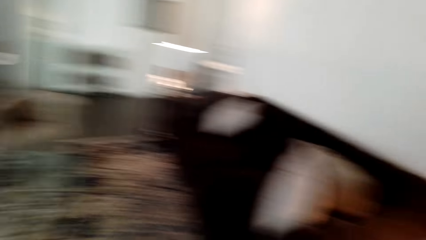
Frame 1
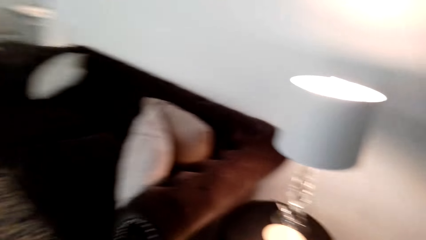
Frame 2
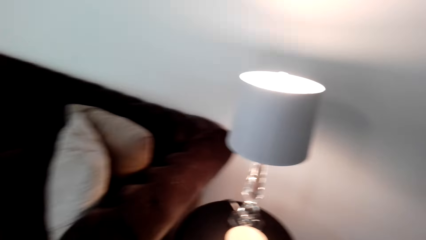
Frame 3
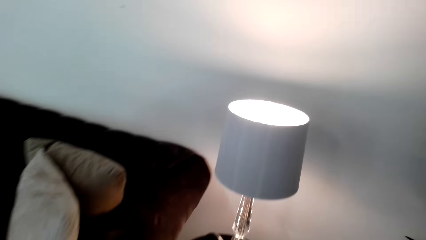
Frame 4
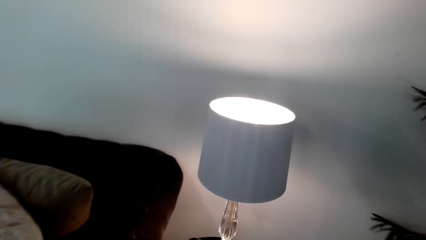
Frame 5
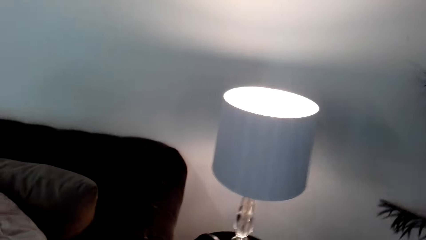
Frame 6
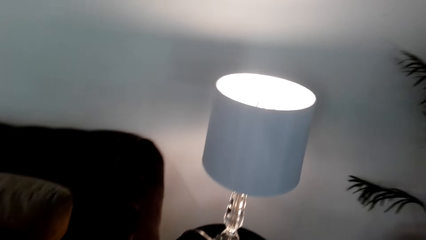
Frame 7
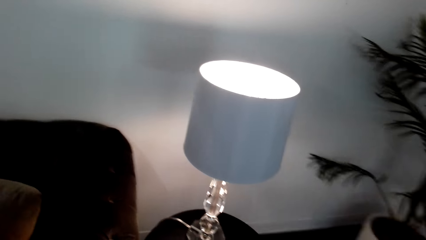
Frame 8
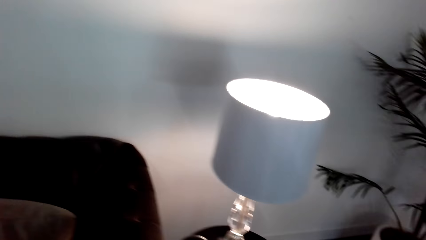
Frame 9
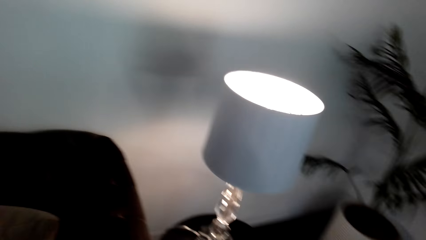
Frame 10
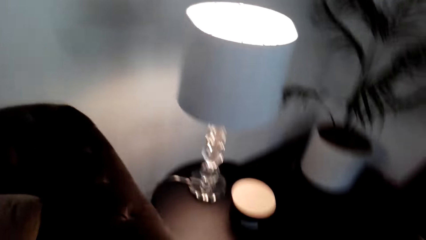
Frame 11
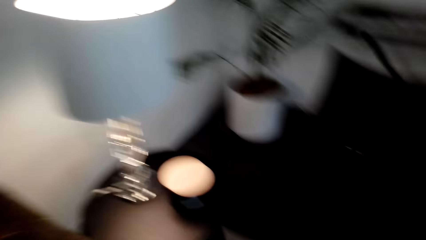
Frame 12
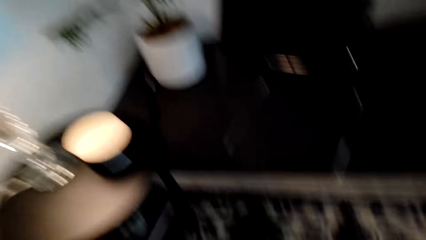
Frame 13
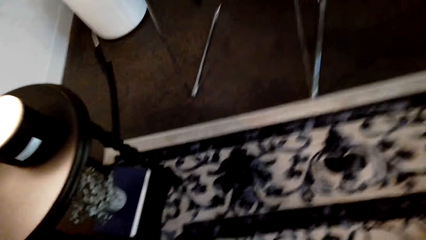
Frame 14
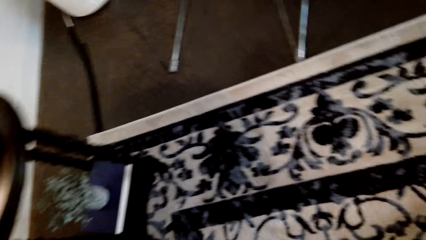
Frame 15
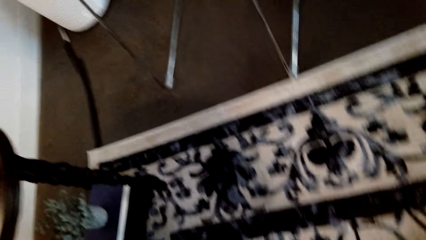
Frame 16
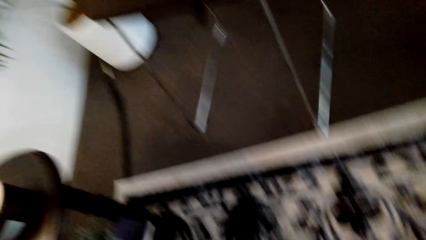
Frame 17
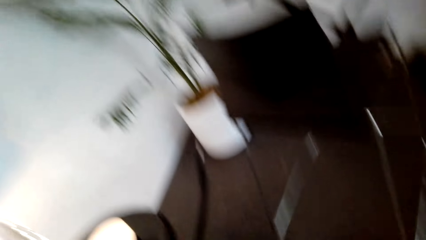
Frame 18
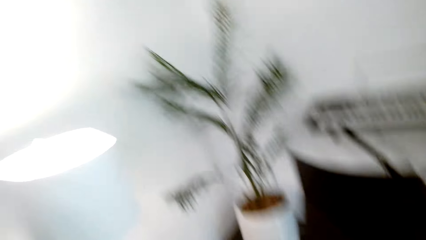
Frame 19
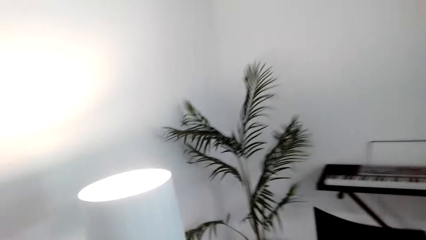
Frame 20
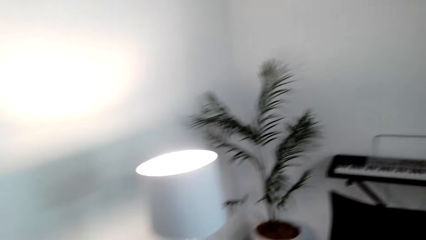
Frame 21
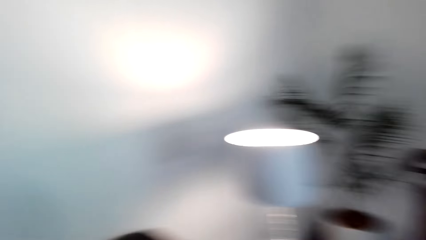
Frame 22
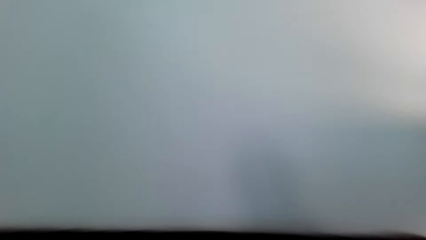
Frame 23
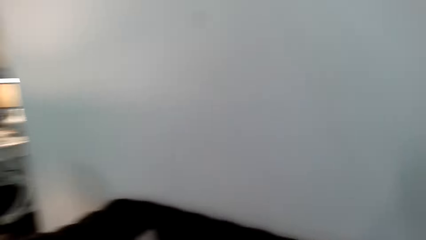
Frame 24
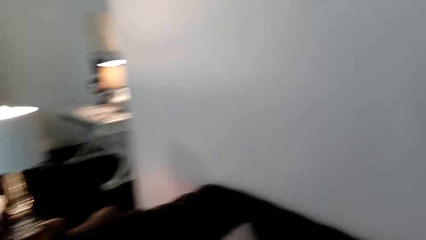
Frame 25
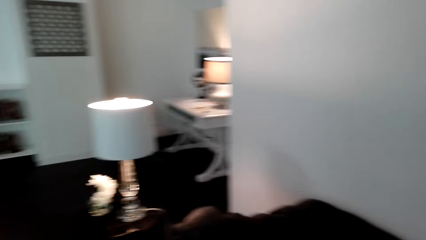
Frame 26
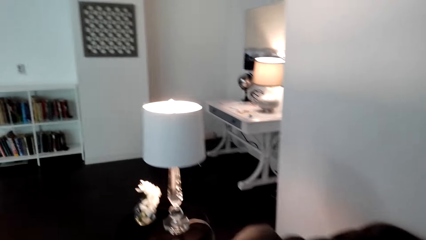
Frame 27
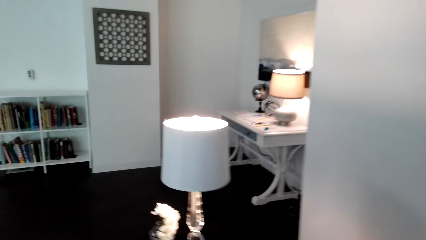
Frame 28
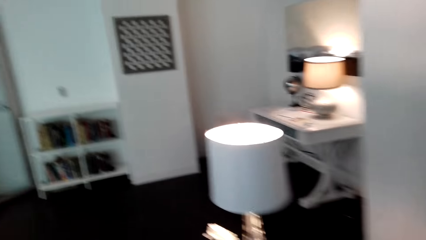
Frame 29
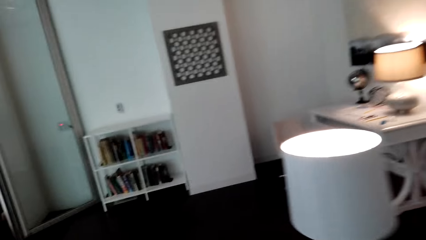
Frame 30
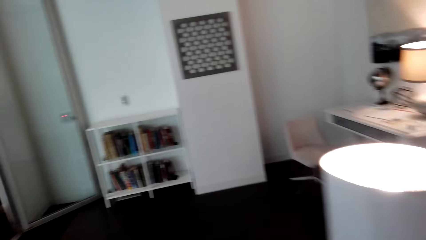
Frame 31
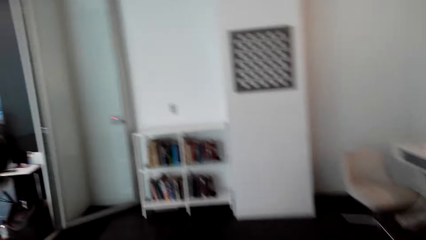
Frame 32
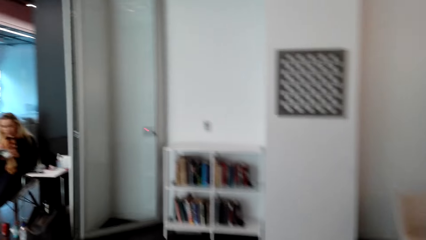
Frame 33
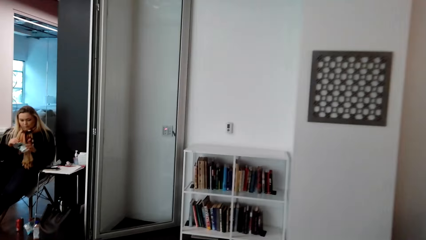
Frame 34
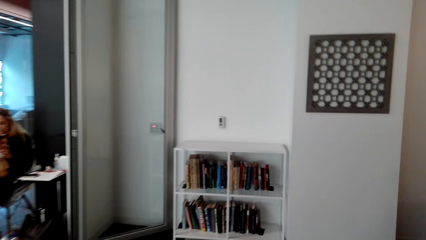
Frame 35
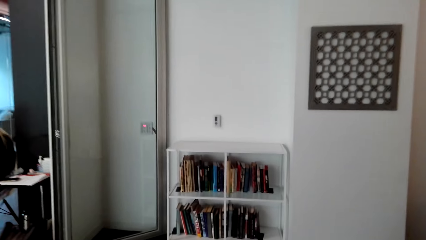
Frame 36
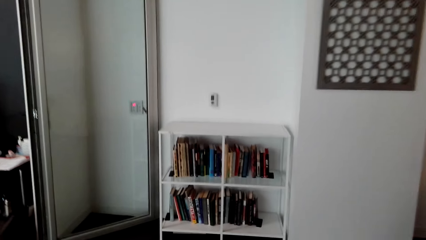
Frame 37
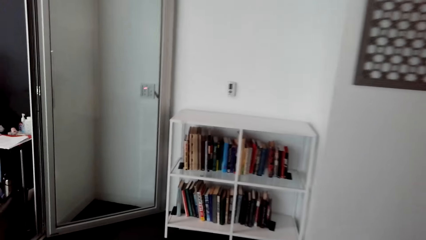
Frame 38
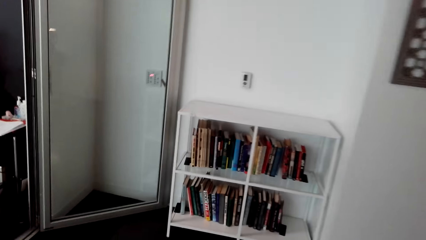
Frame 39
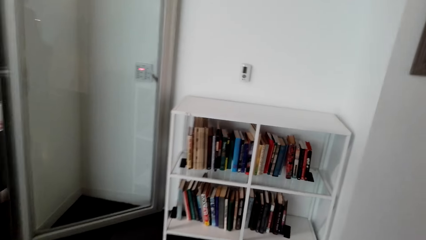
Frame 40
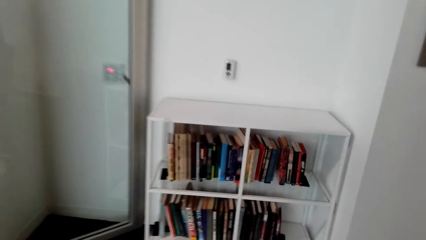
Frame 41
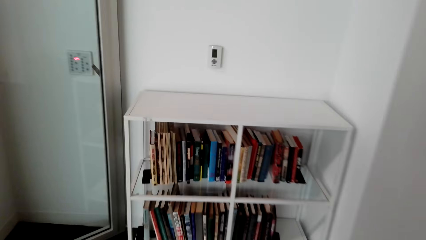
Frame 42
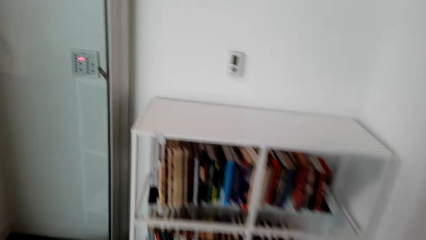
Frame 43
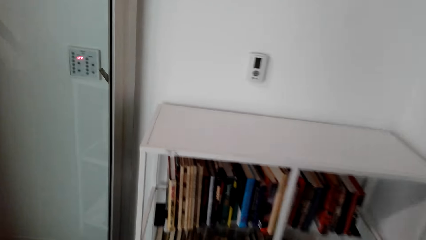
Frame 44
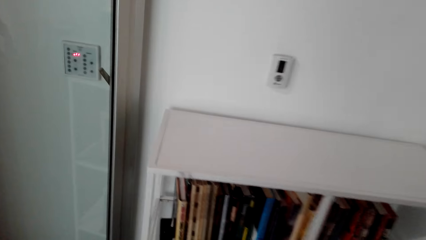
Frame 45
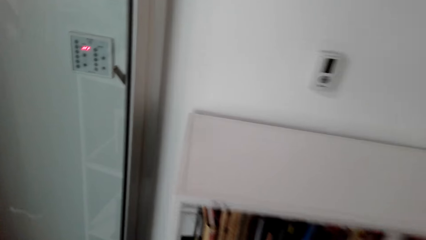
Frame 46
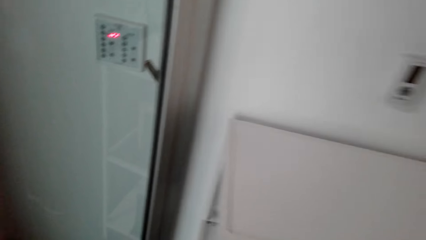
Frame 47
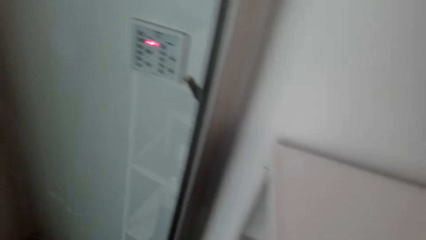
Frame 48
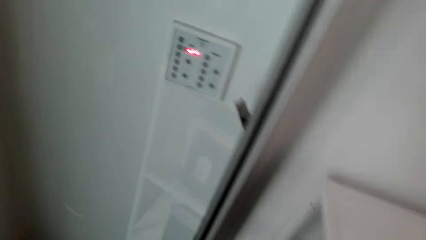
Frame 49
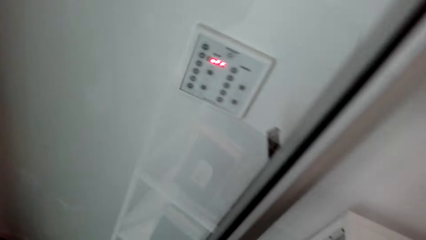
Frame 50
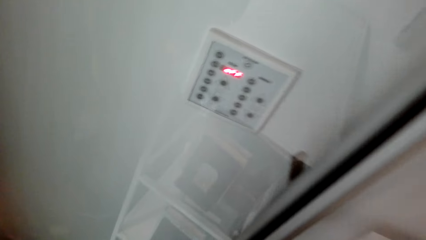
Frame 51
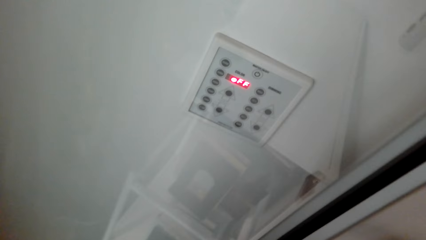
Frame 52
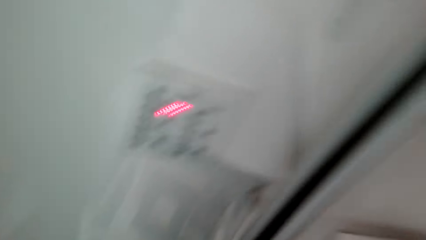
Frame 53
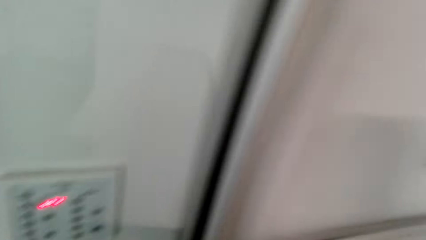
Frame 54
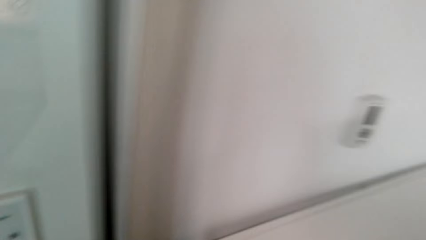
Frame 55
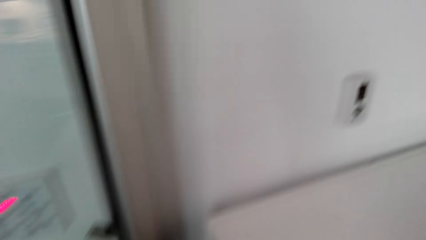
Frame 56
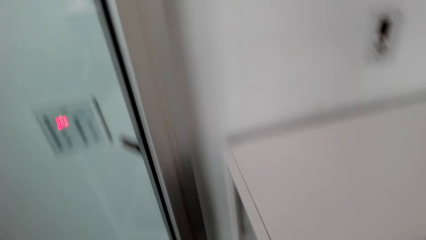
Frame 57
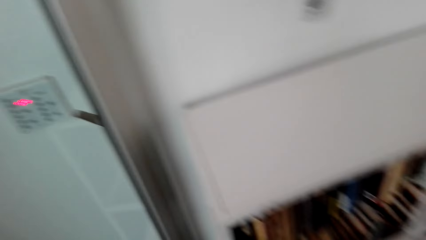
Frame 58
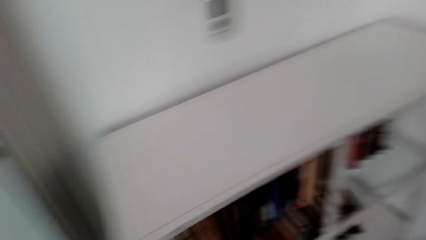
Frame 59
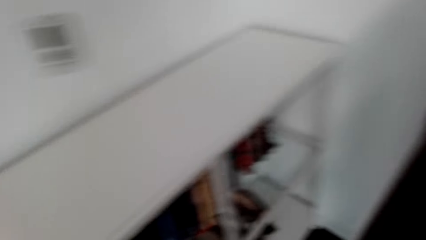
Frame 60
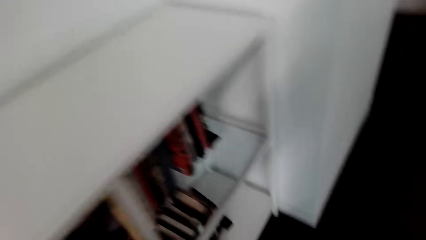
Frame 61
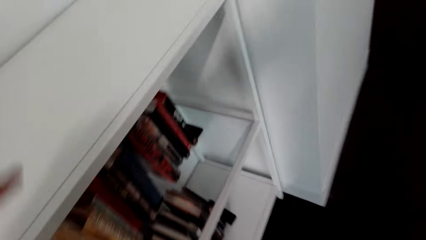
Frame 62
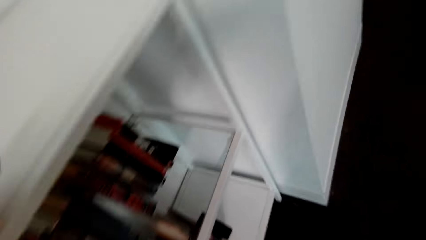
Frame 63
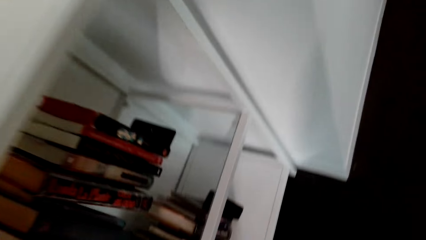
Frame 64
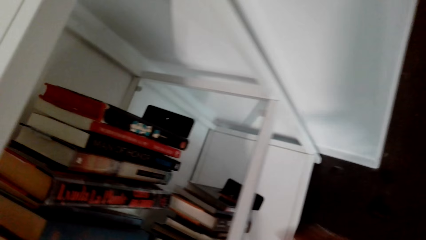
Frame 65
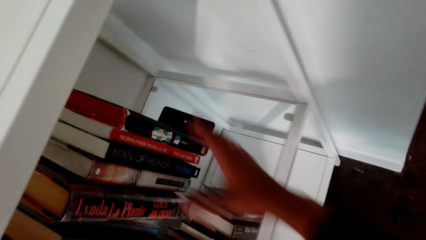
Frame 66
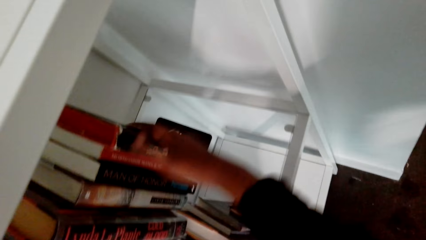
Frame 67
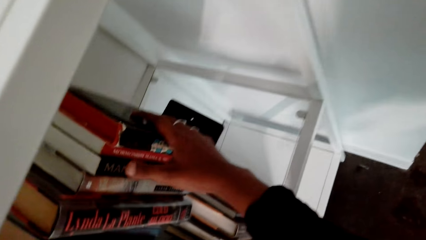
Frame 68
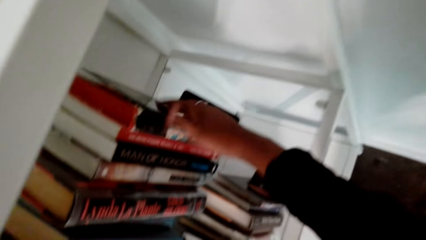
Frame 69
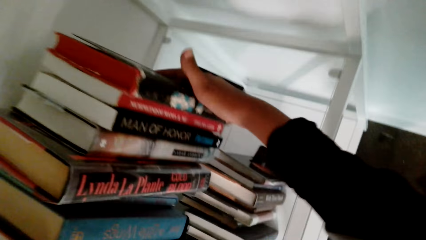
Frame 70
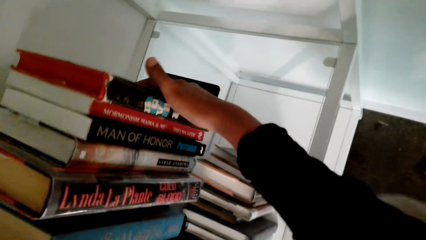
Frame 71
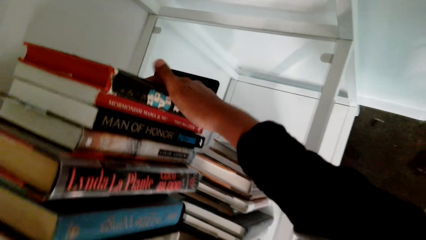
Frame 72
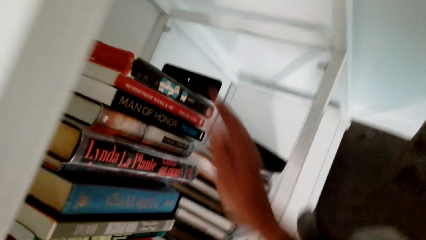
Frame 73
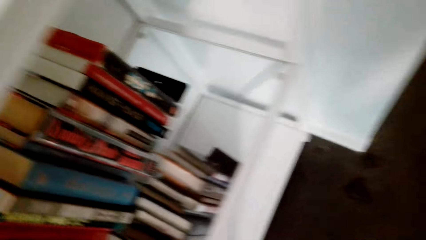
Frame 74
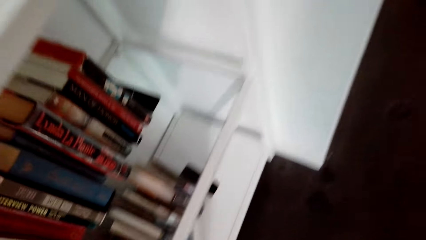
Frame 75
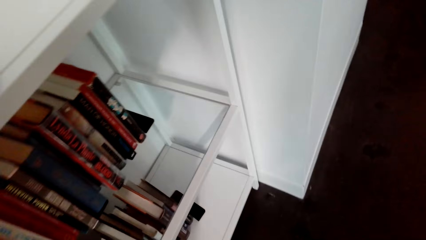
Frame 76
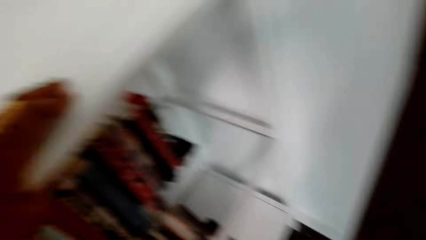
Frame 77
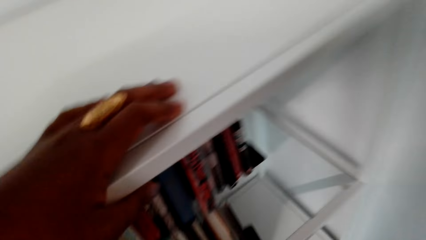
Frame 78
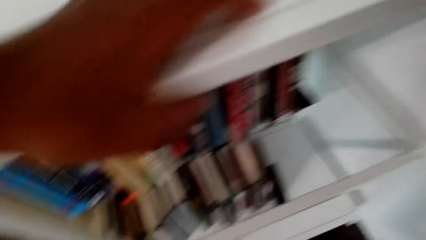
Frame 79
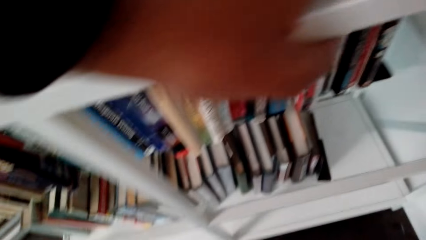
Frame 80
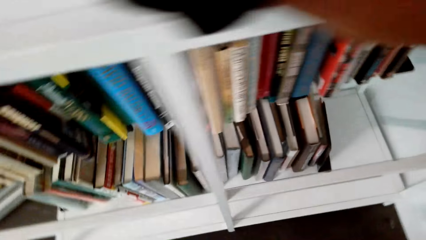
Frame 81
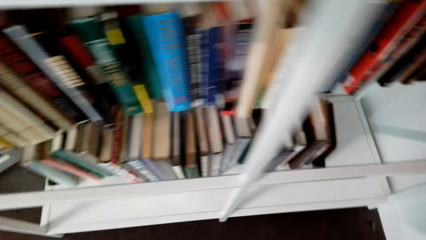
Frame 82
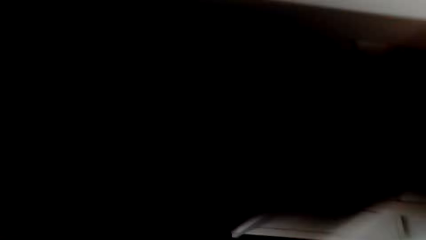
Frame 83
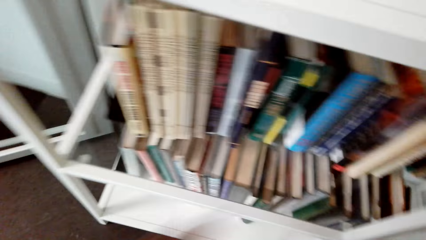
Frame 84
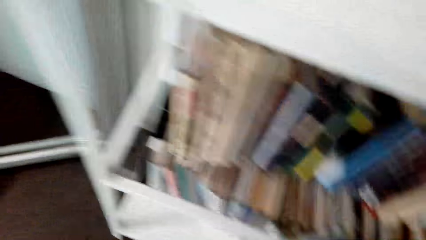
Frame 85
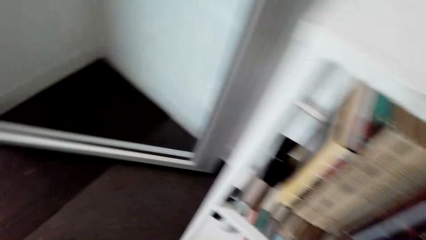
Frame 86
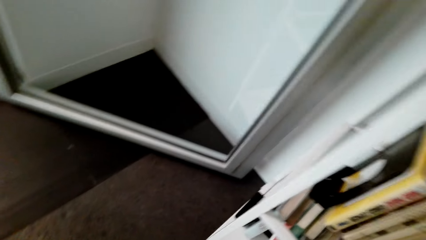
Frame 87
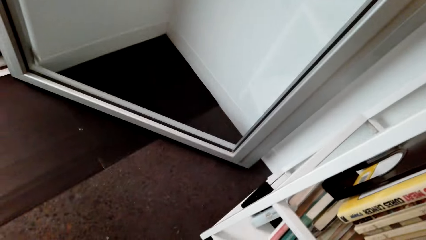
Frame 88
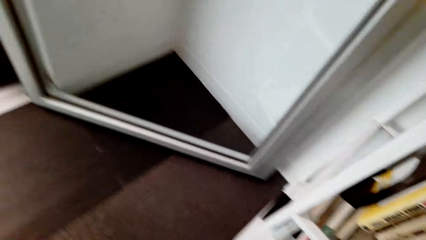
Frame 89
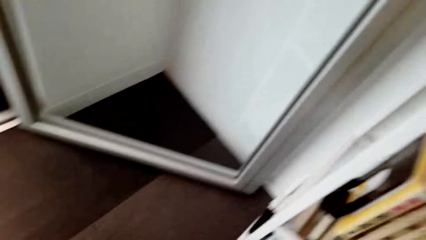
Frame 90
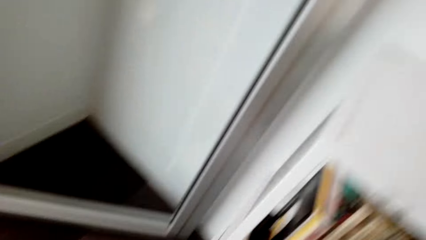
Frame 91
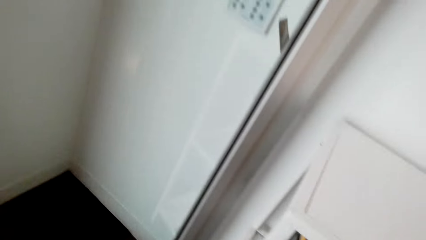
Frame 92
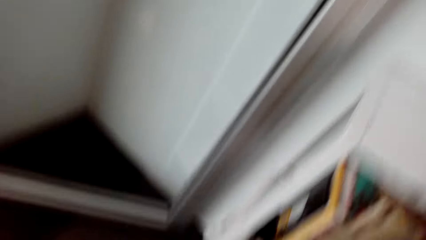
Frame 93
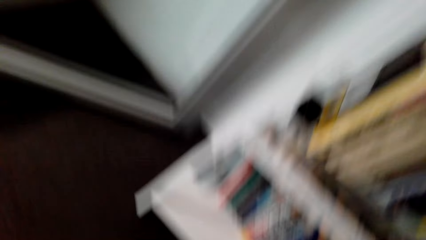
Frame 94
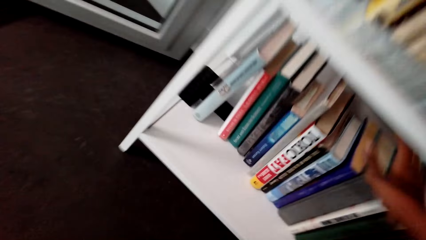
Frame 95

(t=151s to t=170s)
The camera wearer turns back and walks to the sofa. They look under the lamp stool. They turn back. A woman looks at her phone. The camera wearer walks towards the bookshelf. They look around. They search in the bookshelf. They touch a book.
